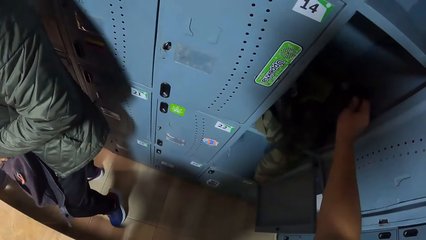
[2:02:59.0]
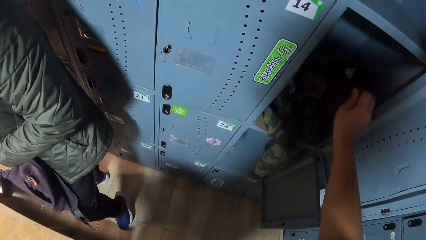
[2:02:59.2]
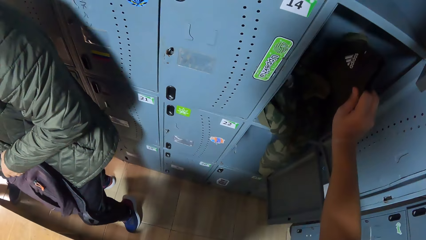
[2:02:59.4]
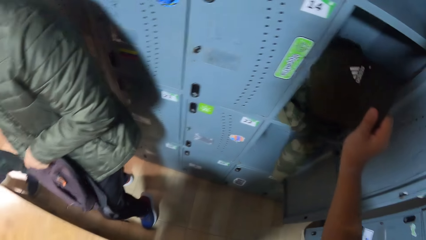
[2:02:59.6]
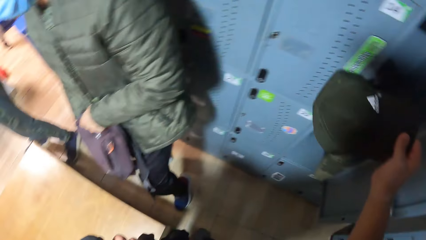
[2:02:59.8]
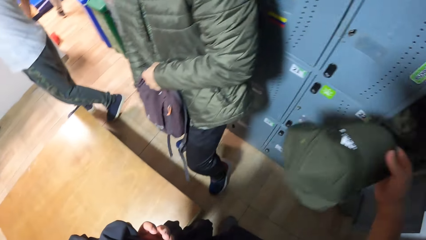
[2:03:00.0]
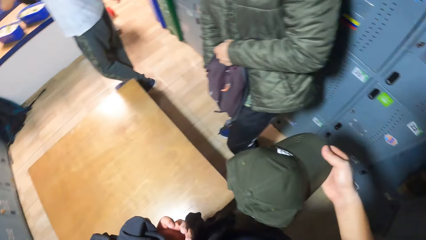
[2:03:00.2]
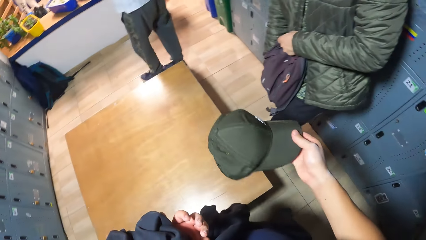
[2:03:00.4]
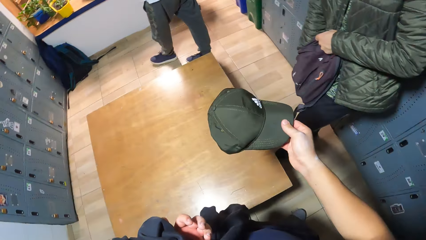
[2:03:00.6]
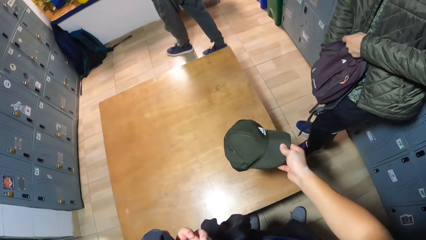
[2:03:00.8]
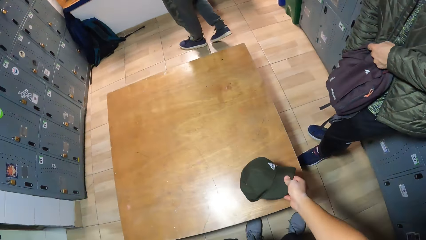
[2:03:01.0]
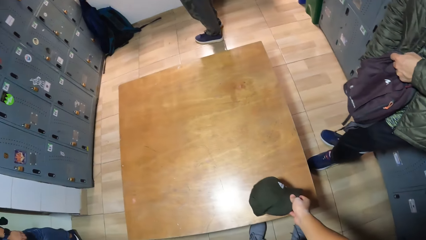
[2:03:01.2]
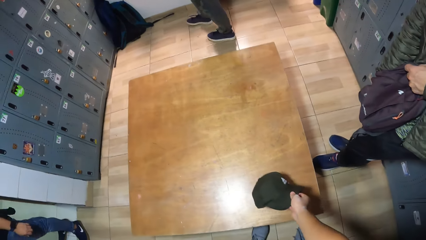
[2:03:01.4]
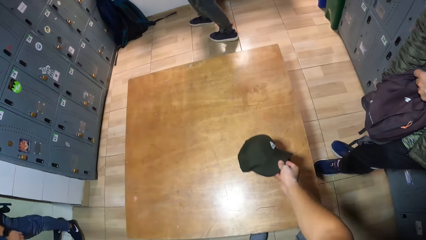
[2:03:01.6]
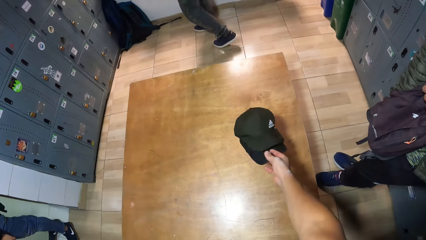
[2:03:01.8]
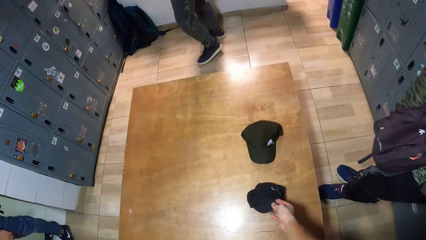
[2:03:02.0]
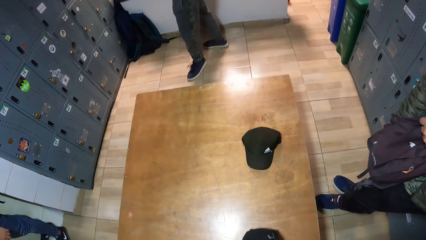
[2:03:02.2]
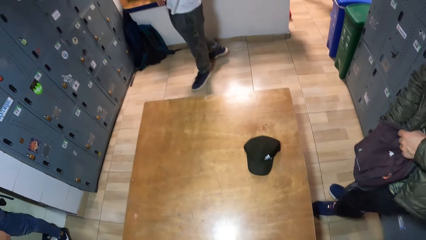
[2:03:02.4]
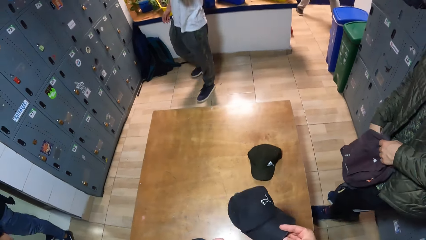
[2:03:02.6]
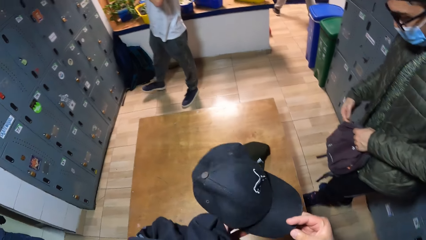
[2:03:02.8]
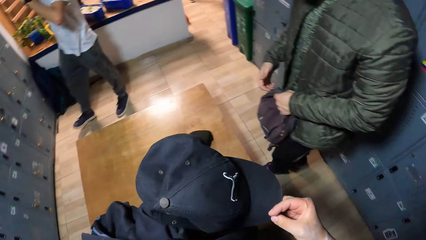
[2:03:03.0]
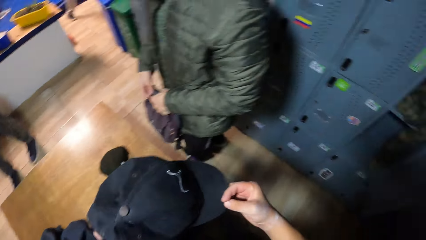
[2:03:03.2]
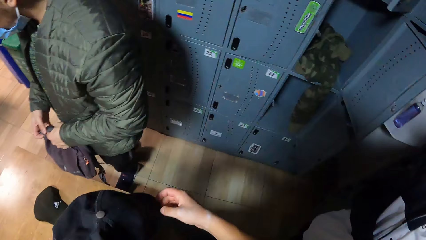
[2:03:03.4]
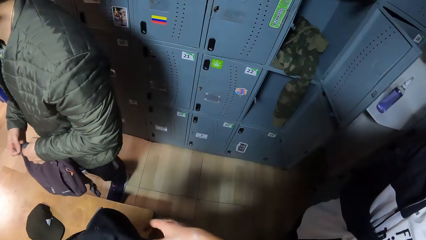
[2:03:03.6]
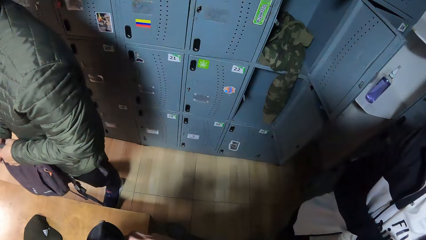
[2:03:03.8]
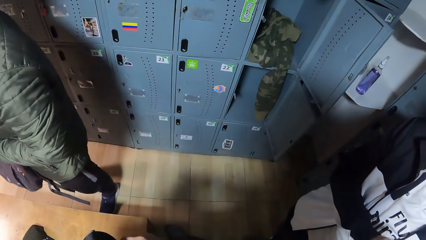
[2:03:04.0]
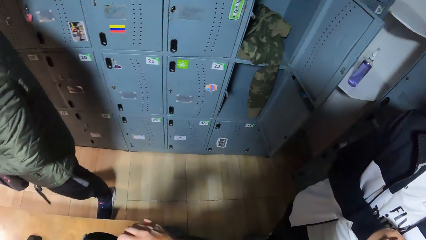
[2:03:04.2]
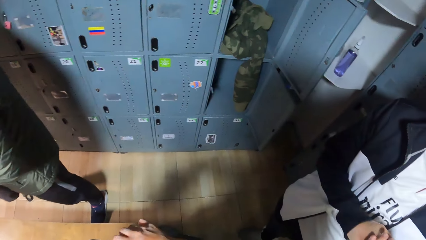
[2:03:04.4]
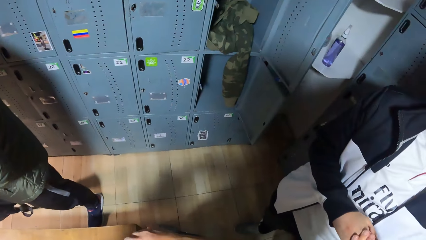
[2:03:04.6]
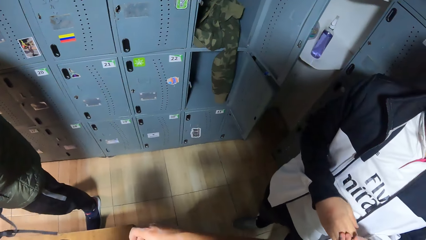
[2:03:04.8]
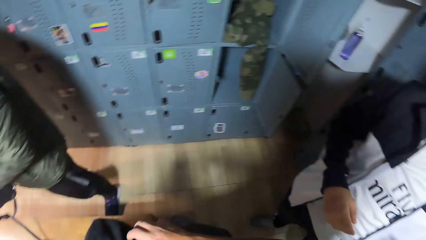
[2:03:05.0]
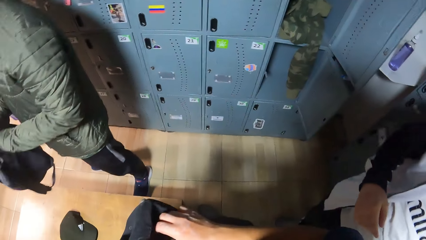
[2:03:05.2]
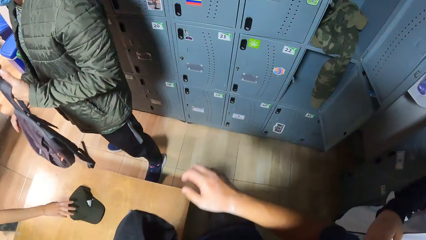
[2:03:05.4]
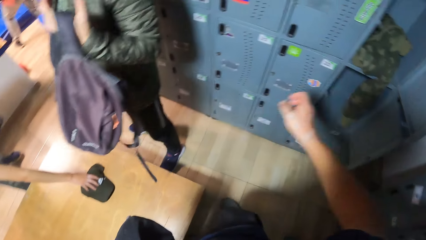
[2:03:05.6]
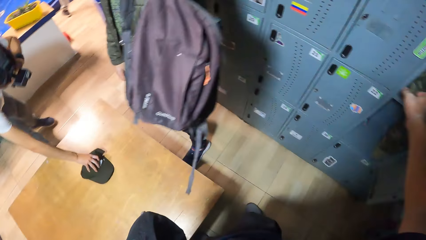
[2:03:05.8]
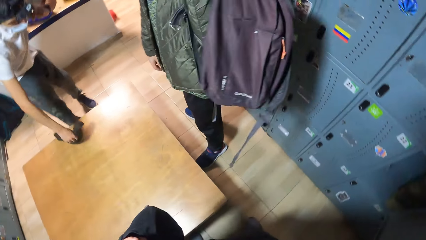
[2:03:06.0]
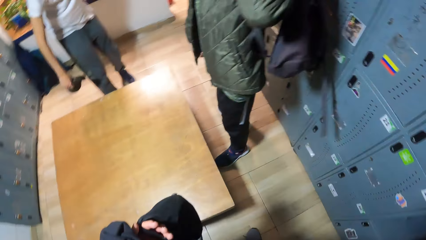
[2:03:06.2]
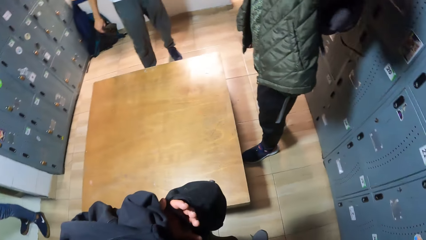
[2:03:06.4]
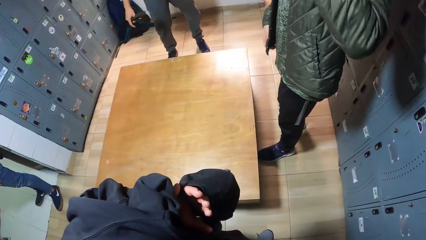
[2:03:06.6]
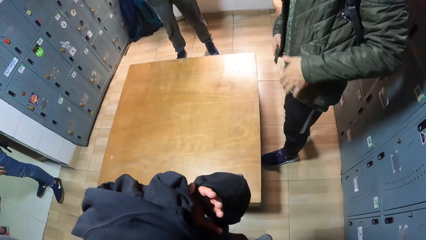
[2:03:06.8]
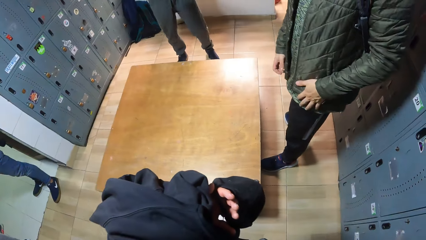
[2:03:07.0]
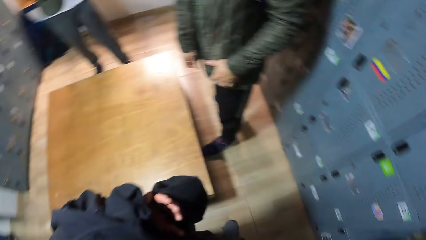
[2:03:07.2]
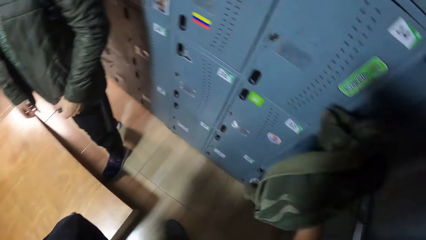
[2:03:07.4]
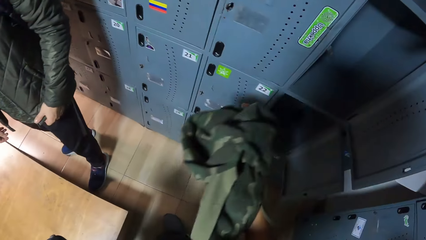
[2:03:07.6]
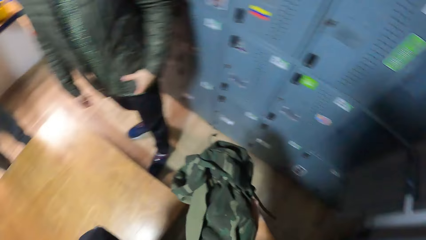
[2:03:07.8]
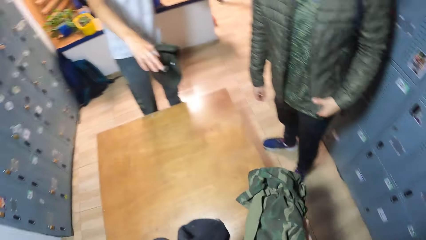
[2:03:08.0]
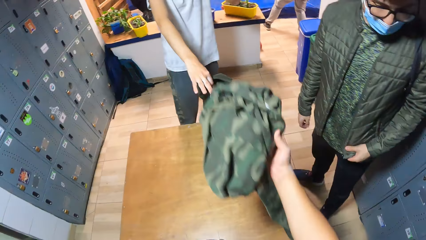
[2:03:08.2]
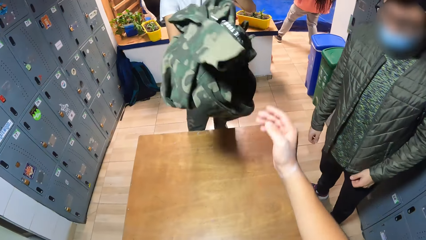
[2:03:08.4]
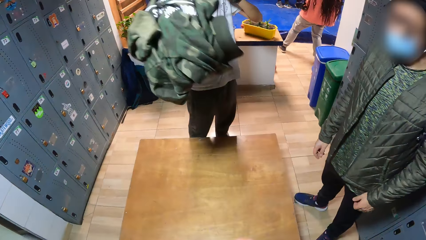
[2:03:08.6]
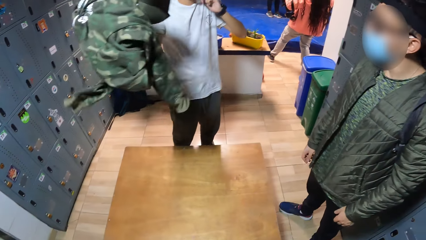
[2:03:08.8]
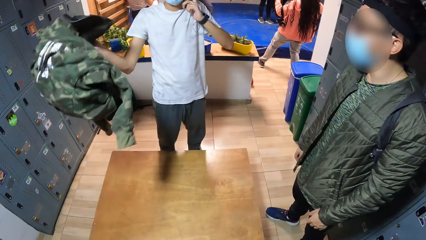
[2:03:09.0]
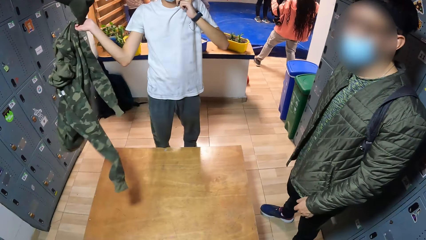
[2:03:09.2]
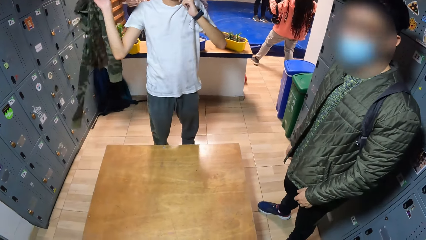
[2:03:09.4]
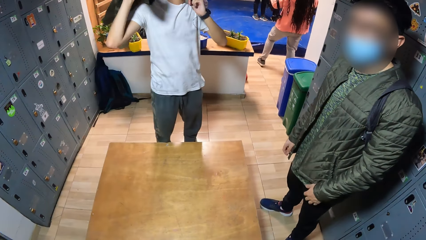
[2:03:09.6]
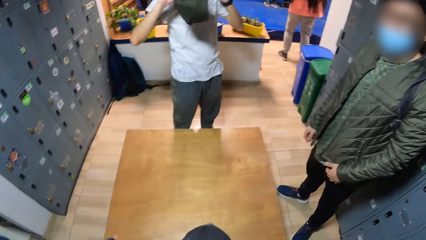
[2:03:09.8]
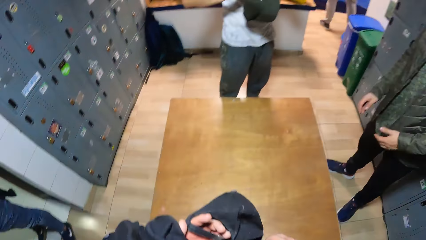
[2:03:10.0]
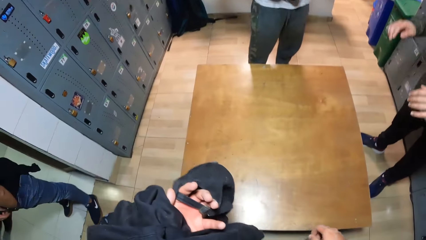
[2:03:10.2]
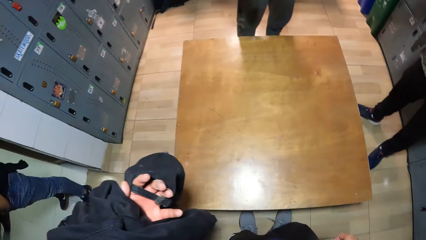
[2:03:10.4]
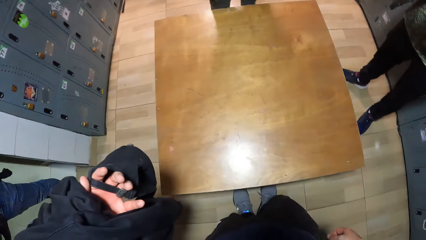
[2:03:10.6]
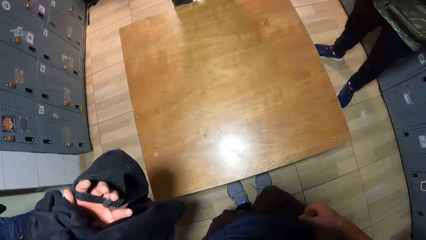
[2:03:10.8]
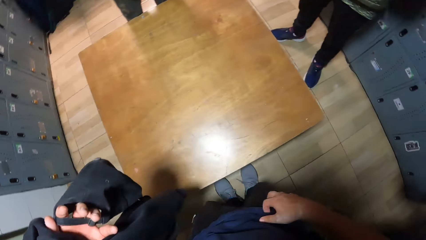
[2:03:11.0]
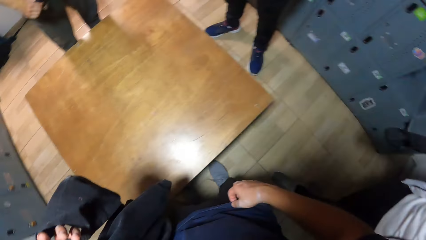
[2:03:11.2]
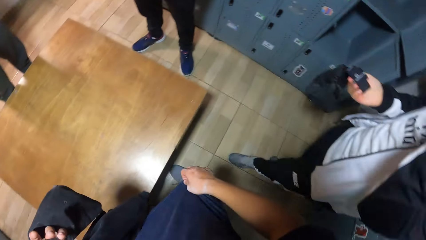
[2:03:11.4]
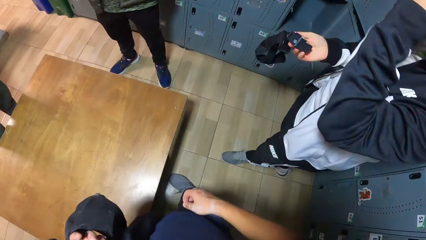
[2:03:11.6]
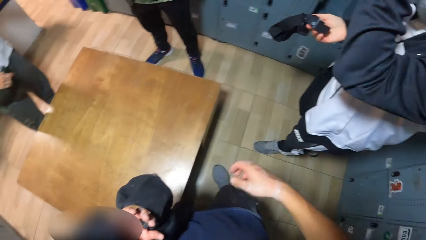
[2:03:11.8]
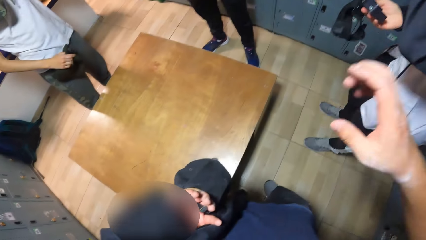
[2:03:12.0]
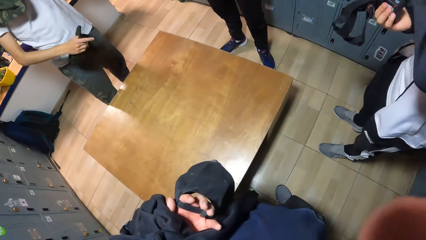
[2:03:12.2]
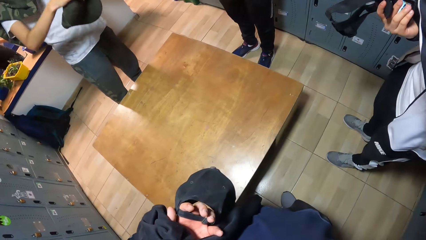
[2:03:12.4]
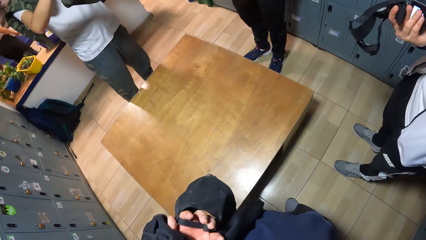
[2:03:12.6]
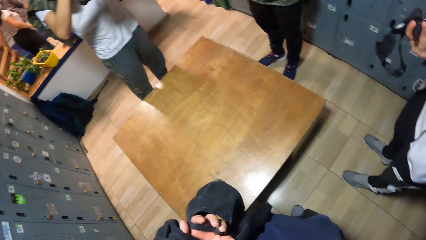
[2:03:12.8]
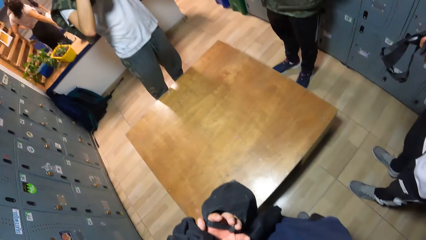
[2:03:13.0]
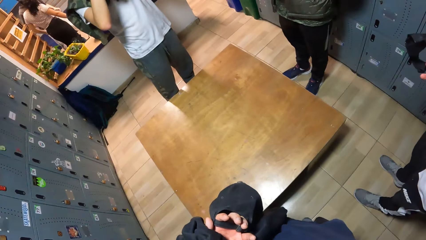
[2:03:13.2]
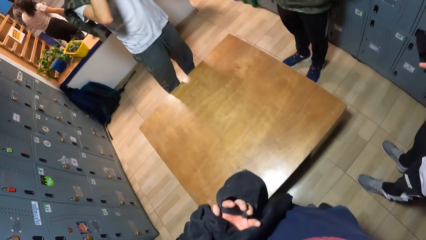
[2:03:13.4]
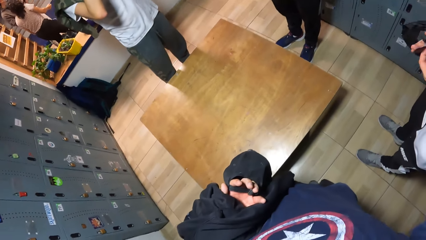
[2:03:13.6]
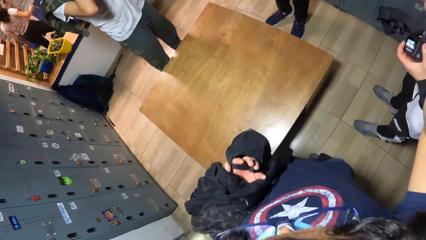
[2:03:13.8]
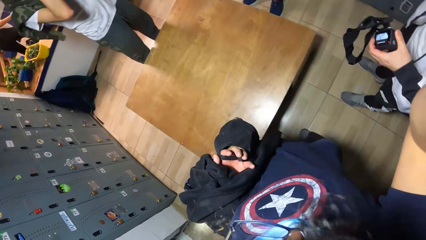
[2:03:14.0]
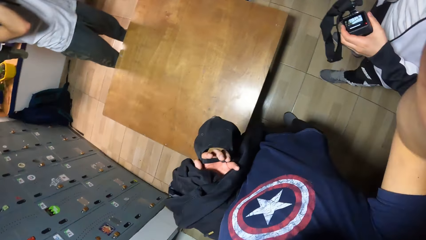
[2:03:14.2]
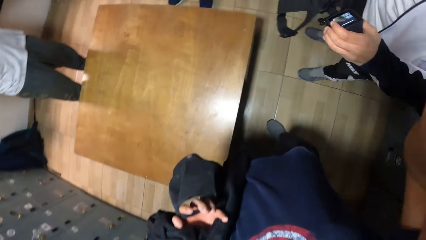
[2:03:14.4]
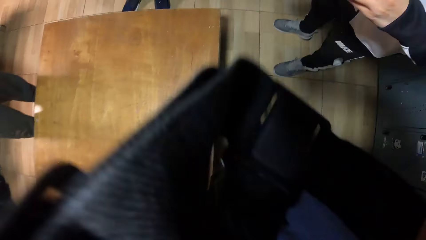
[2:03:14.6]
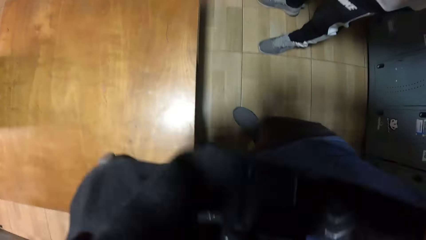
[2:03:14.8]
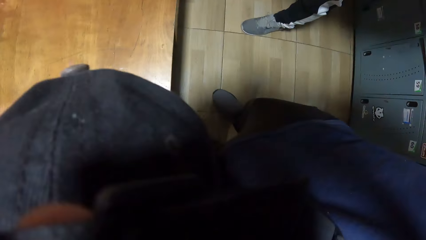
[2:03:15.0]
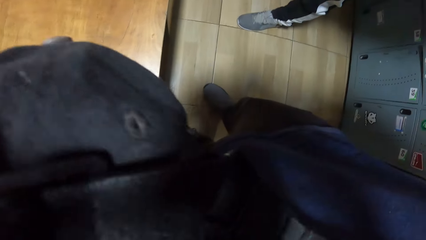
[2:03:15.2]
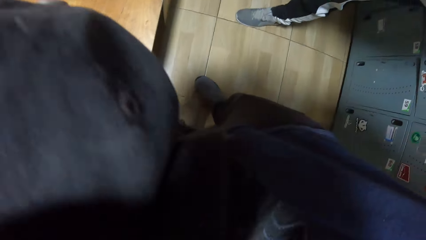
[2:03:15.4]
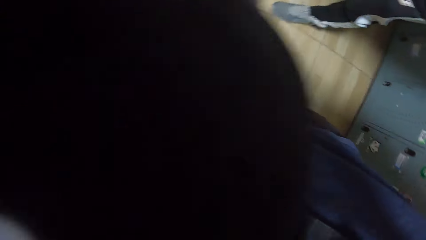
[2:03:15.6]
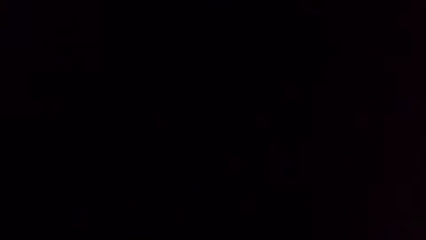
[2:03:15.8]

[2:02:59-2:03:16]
The camera wearer brings out caps from the locker with his right hand. He throws the cap in his right hand on the table. He stares at the cap. He stretches a hand towards the locker. A man picks up the cap on the table with his right hand. Another man wears the backpack with his left hand. The camera wearer stares at the room. He brings out a jacket or cloth from the locker with his right hand. He throws the jacket in his right hand to the first man. He aligns his cloth with a hand. Another man holds a device in his right hand. The camera wearer aligns a camera with his hand.
